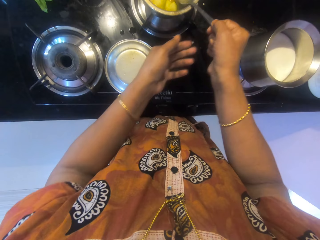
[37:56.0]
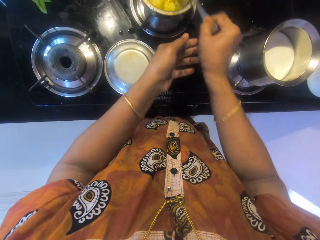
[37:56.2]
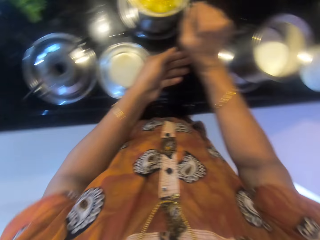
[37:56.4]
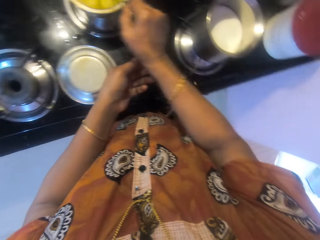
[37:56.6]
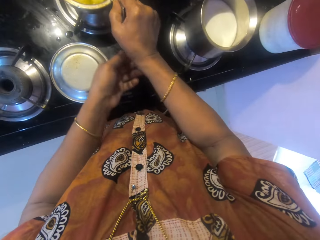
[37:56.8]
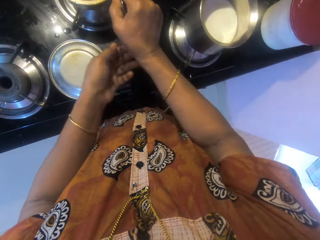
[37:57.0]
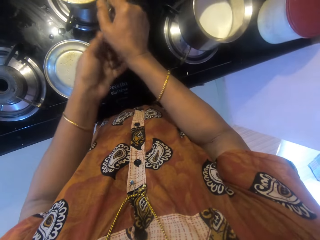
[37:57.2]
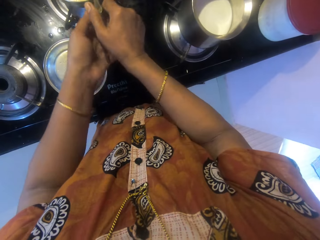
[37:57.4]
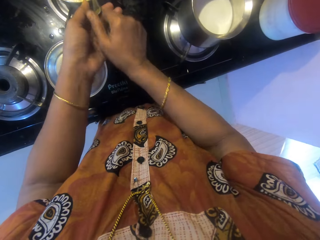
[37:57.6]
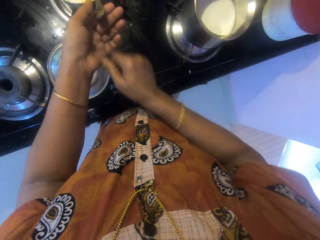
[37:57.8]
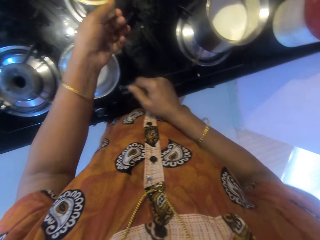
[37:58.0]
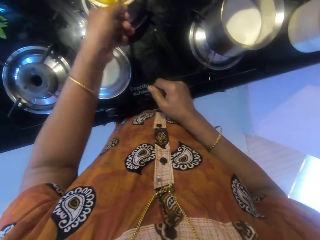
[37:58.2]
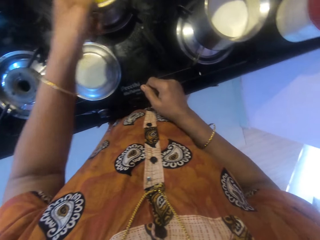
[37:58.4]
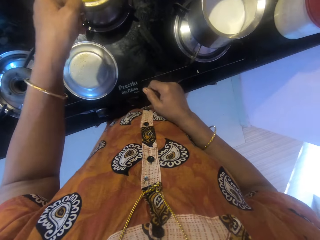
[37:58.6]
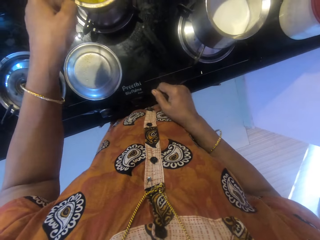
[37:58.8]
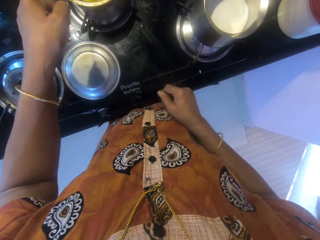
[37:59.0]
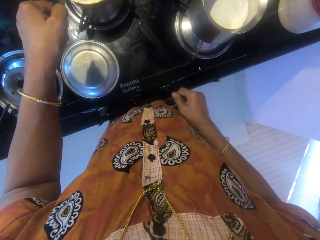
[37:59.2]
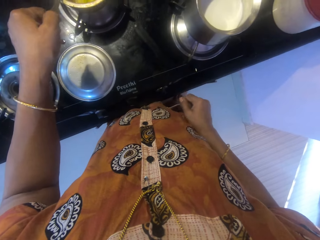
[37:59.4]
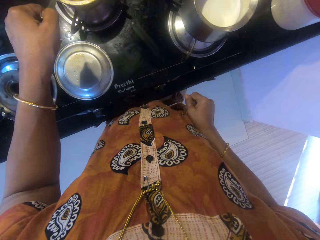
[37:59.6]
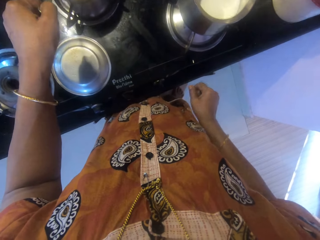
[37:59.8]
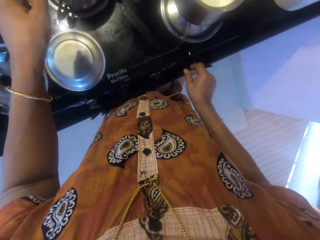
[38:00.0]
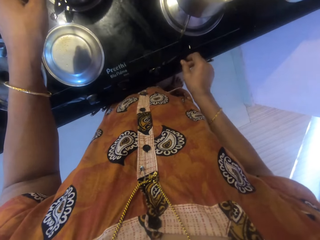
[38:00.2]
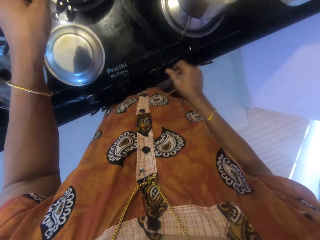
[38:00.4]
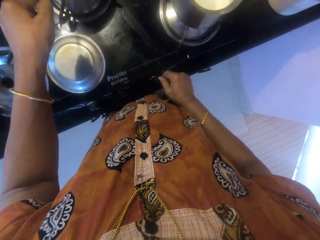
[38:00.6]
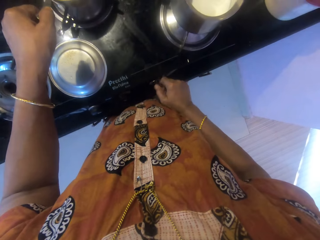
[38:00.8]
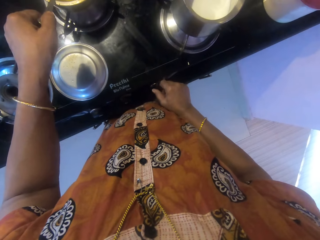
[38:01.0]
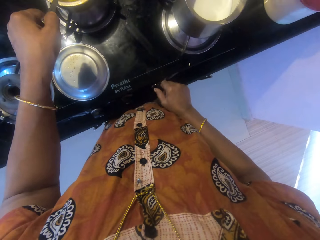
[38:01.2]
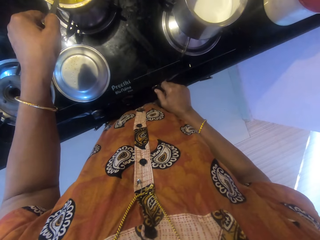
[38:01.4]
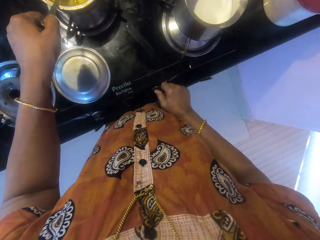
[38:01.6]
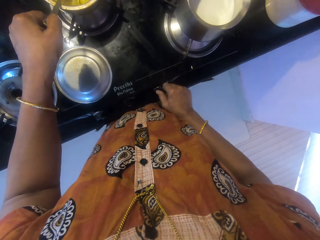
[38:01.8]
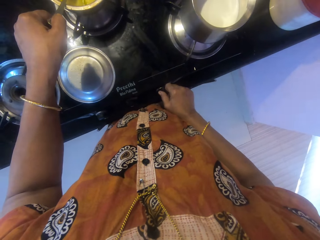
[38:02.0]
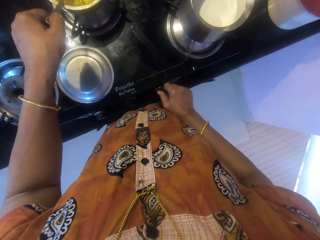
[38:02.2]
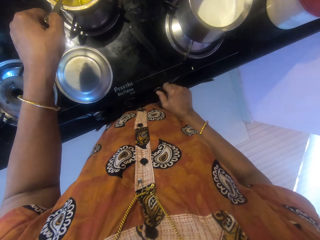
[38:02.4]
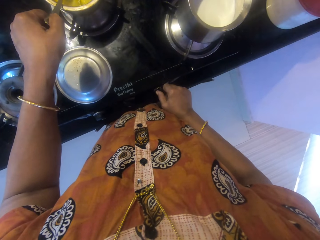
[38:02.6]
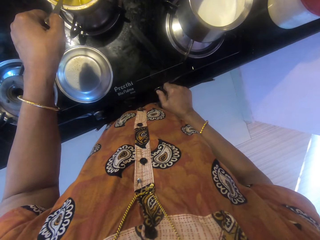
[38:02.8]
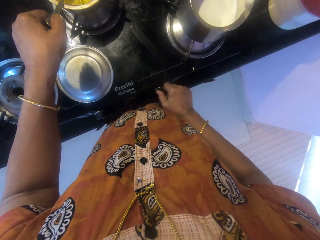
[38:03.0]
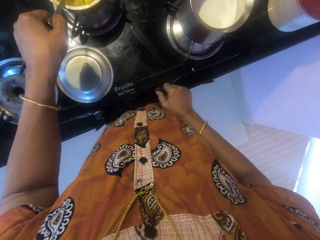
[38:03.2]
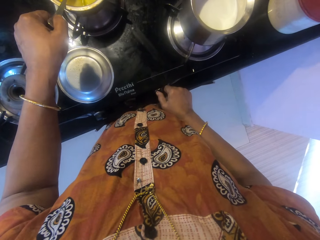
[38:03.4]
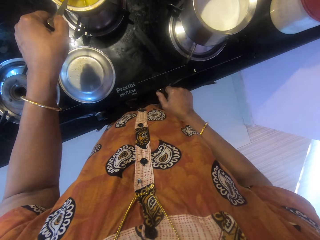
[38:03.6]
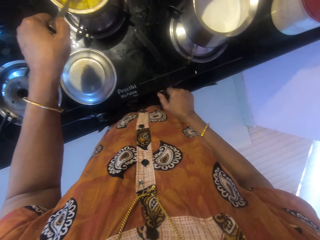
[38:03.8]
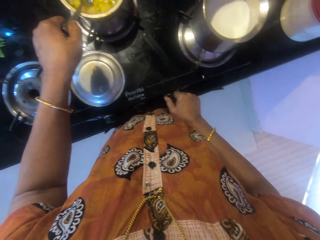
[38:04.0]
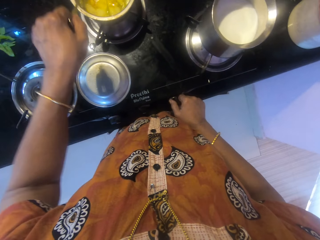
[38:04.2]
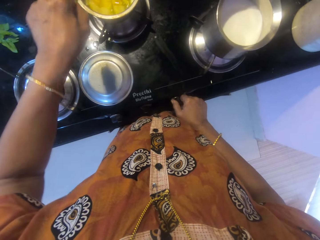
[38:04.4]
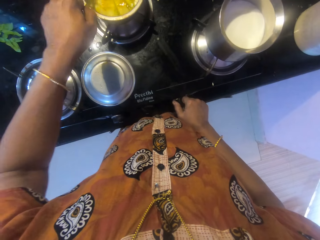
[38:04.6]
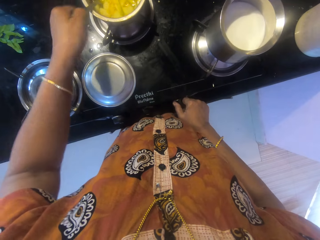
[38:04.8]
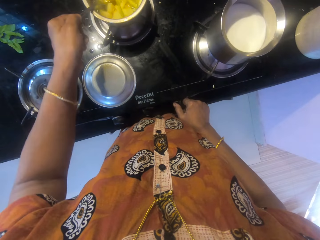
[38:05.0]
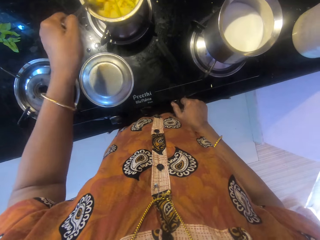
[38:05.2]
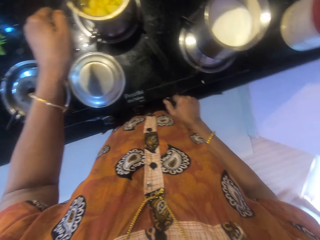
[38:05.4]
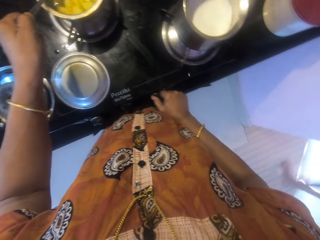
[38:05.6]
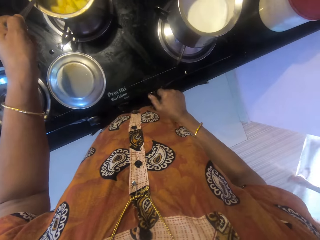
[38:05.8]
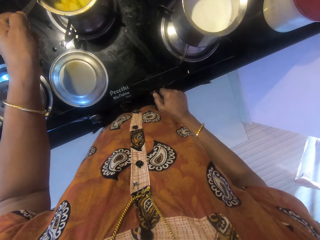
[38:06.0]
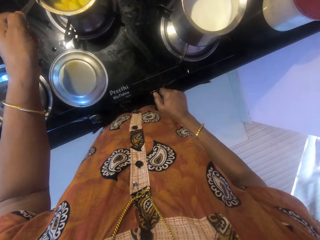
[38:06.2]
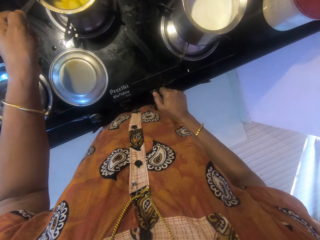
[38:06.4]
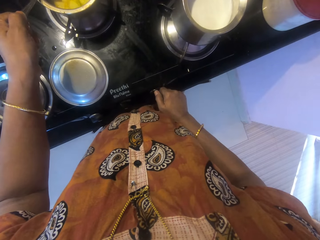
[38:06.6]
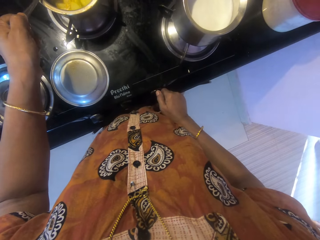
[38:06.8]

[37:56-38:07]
The camera wearer drops the spoon in the pot. She picks the spoon from the pot with her left hand. She operates the cooker with her right hand. She stirs the food.

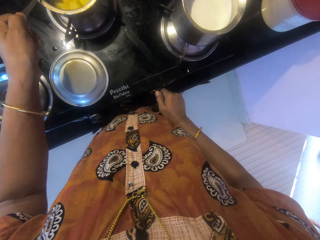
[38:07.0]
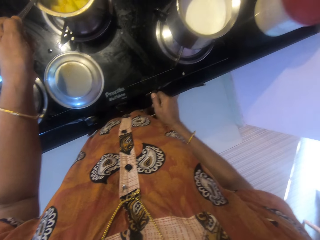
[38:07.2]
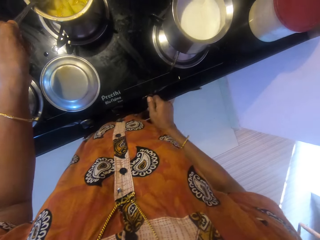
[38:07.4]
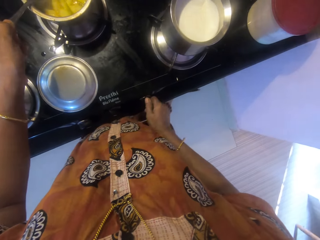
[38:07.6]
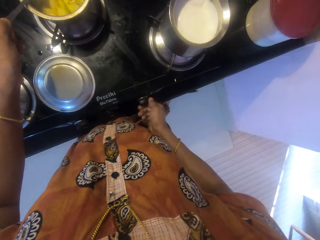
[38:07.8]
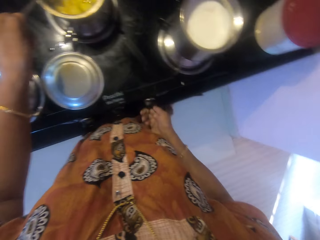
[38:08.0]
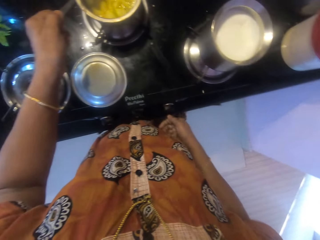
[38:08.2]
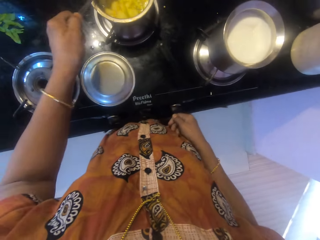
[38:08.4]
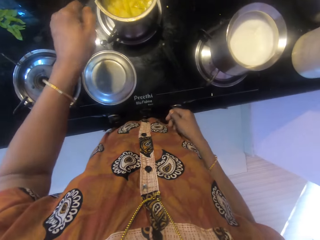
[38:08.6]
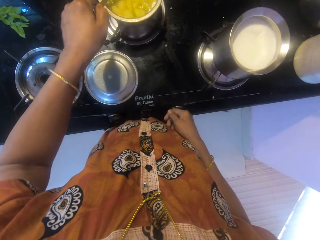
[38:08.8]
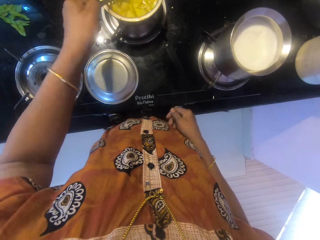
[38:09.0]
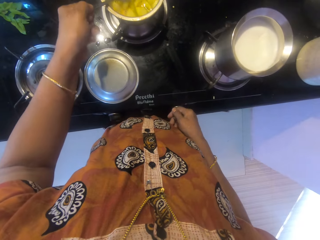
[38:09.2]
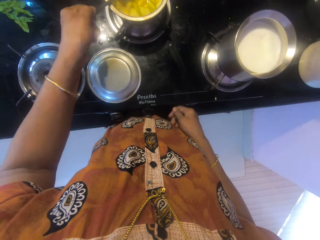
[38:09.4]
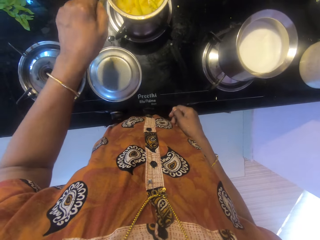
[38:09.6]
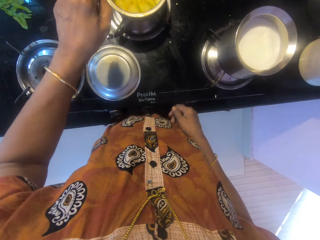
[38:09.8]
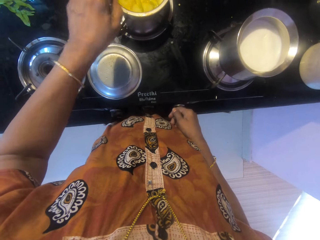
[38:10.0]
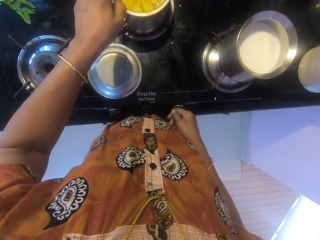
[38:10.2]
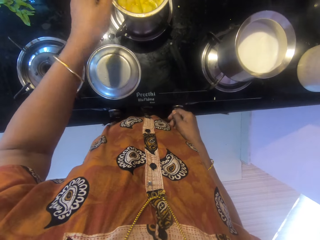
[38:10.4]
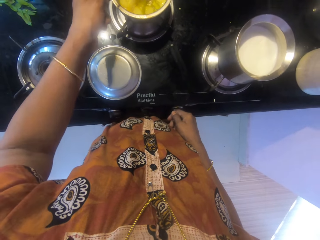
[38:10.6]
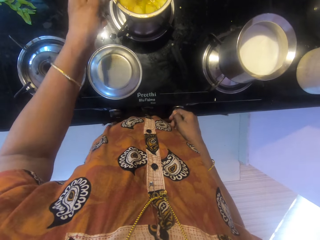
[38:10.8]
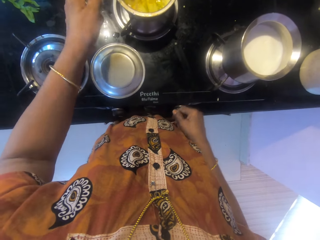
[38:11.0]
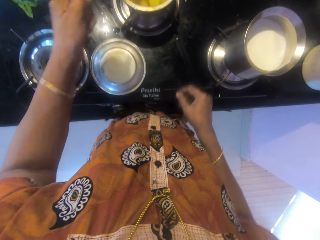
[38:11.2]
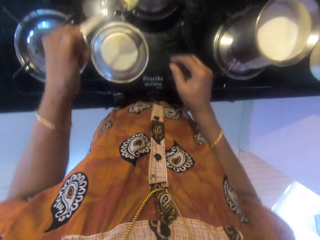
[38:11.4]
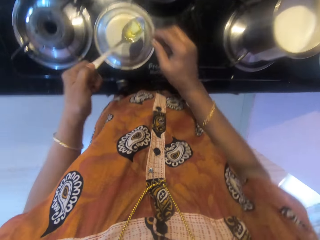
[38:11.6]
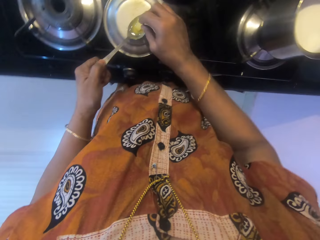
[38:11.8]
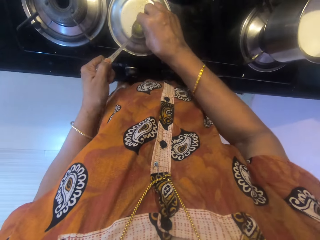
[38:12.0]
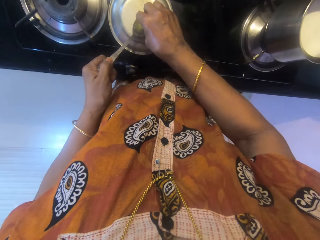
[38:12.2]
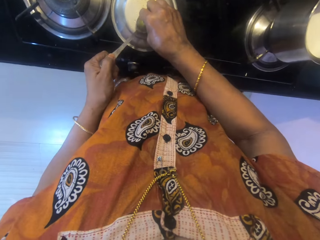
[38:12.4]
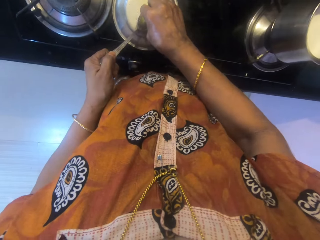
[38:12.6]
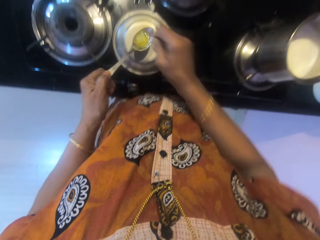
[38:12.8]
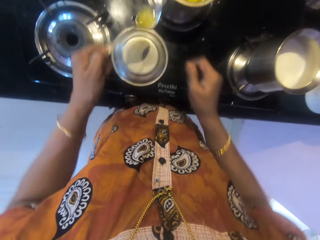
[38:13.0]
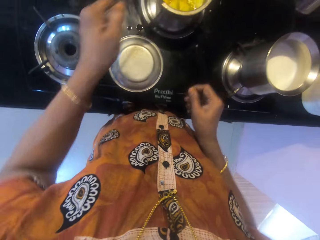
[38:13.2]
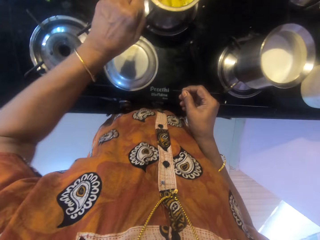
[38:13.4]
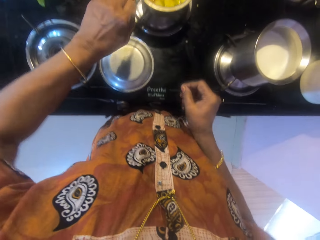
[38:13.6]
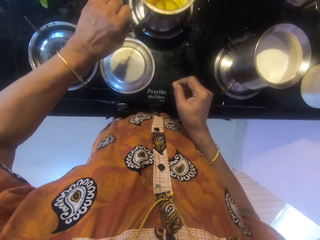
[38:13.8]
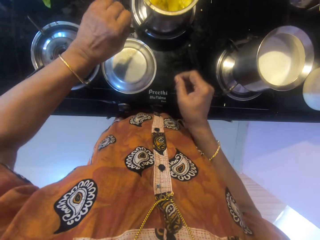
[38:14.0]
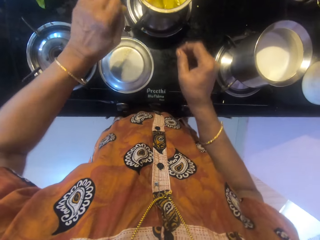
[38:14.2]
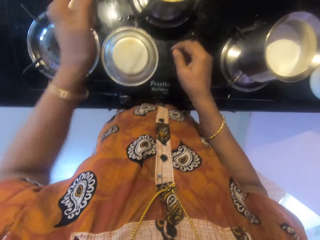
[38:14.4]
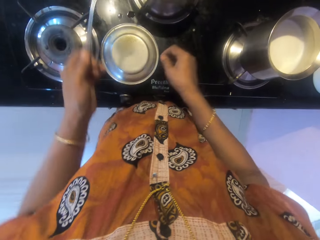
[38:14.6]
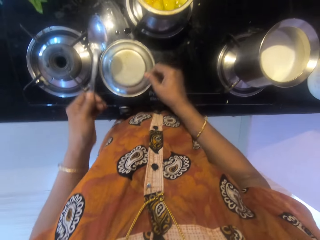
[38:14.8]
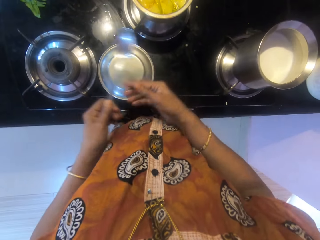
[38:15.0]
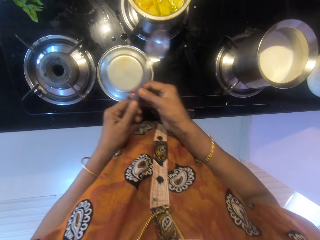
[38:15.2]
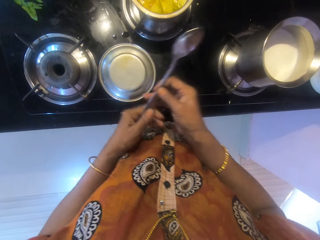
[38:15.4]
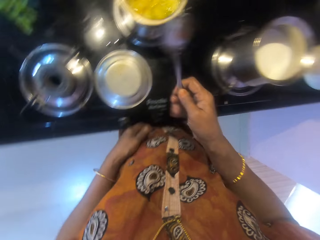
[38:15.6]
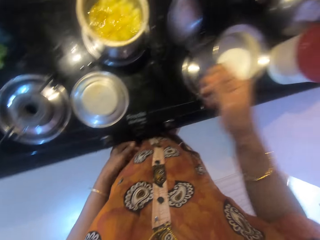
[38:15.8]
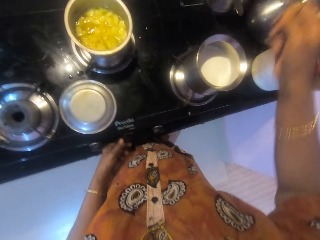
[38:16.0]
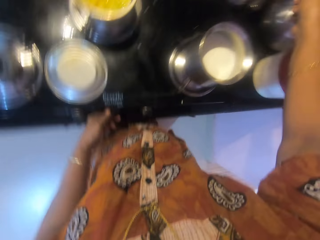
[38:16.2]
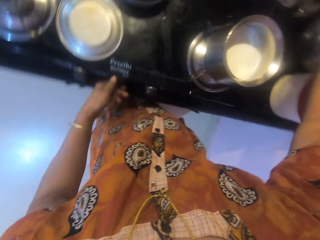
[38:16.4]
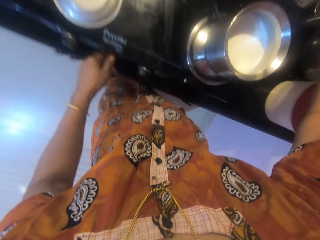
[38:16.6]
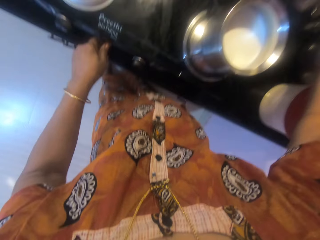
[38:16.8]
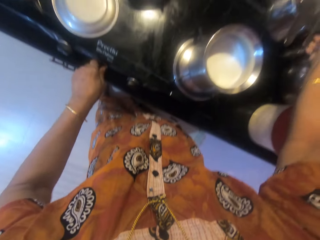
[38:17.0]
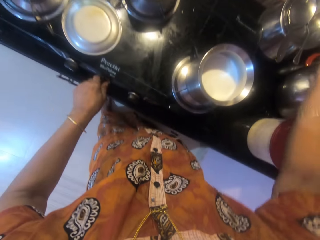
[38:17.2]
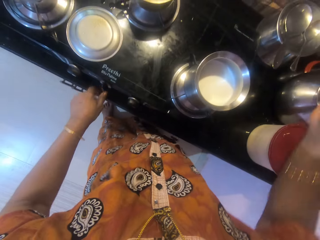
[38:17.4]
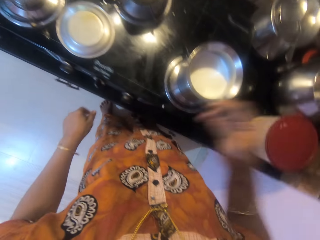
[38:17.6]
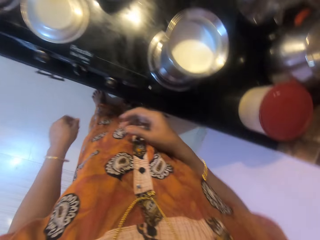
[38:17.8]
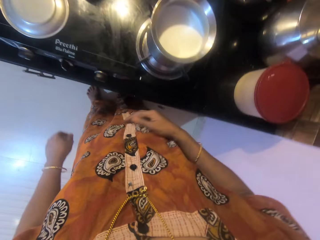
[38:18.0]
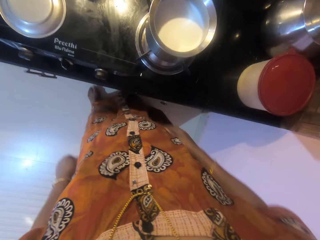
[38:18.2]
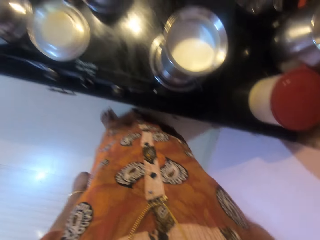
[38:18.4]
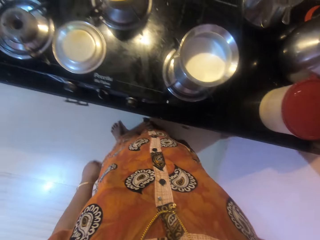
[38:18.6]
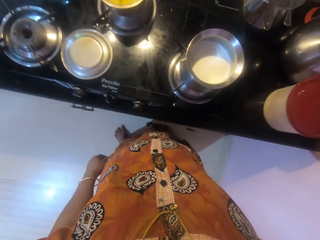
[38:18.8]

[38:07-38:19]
The camera wearer operates the gas cooker. She stirs the food. She scoops out some of the content with the pot. She touches the food with her hand. She checks the texture of the content on the spoon with her right hand. She pours the content on the spoon in the pot. She passes the spoon to her right hand. She operates the cooker with her left hand. She drops the spoon on the other pot with her right hand.
